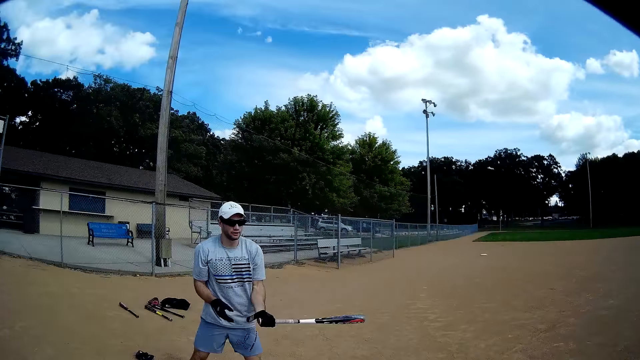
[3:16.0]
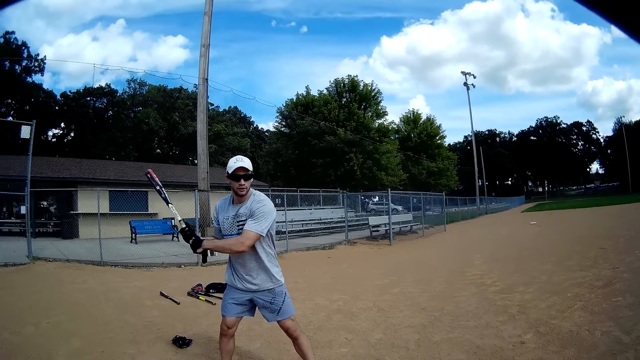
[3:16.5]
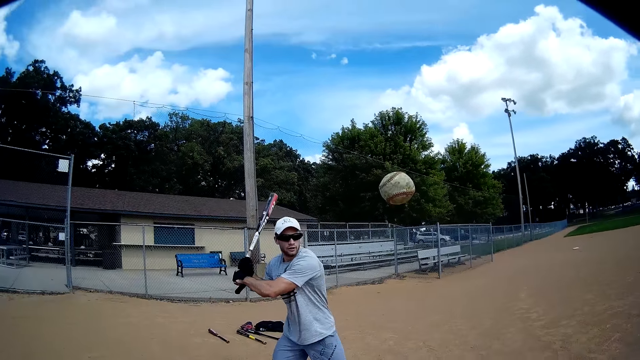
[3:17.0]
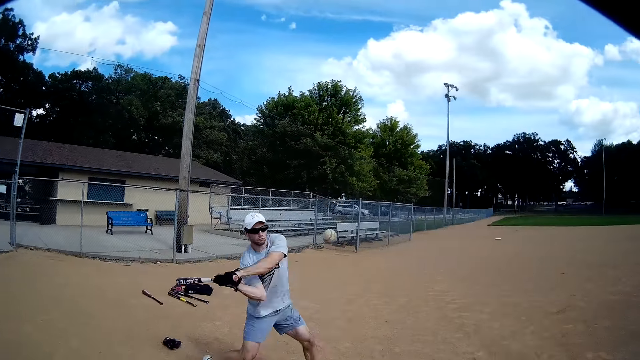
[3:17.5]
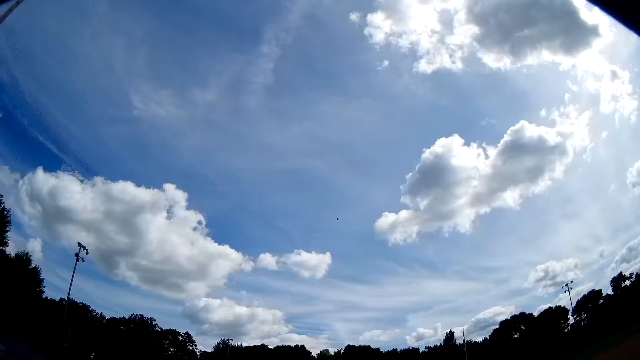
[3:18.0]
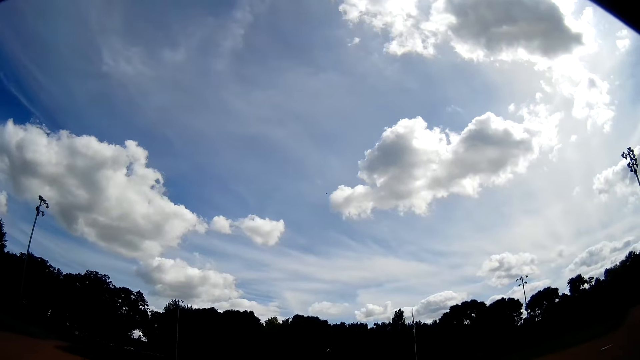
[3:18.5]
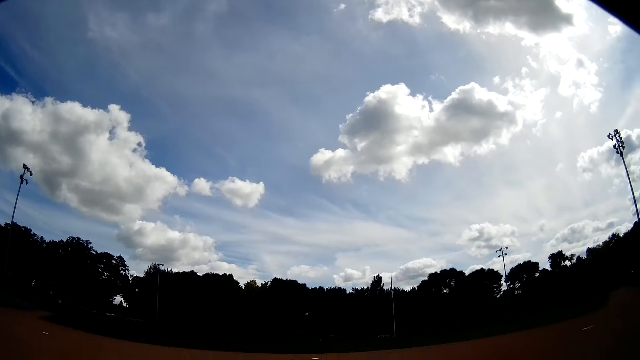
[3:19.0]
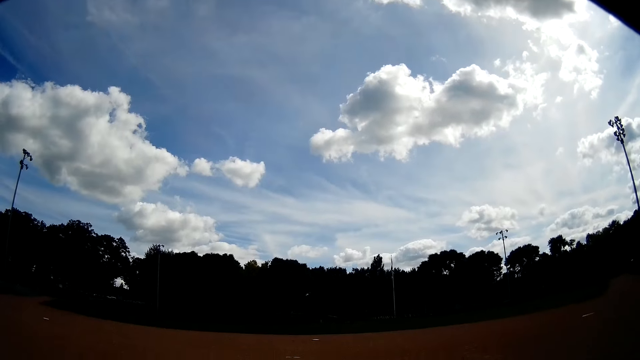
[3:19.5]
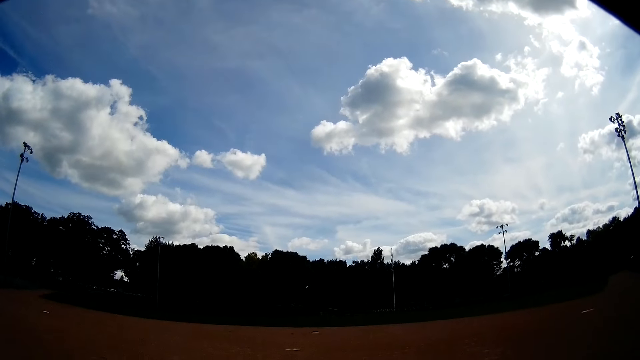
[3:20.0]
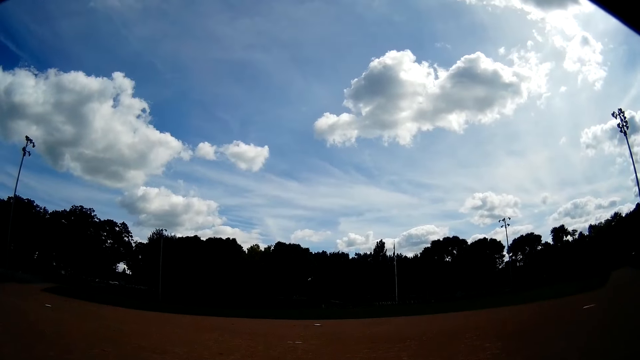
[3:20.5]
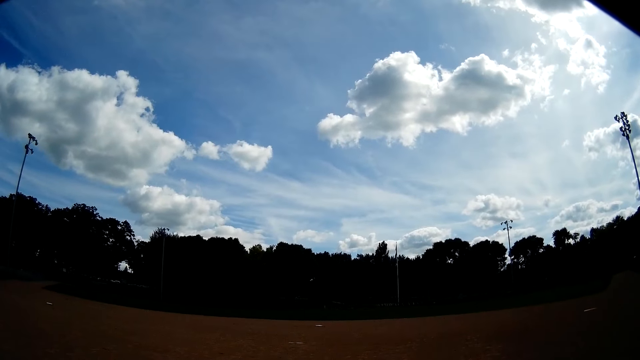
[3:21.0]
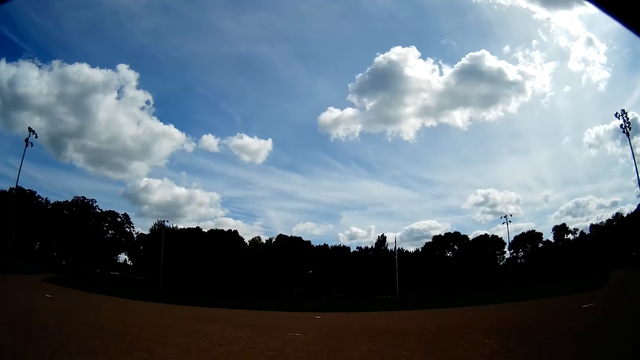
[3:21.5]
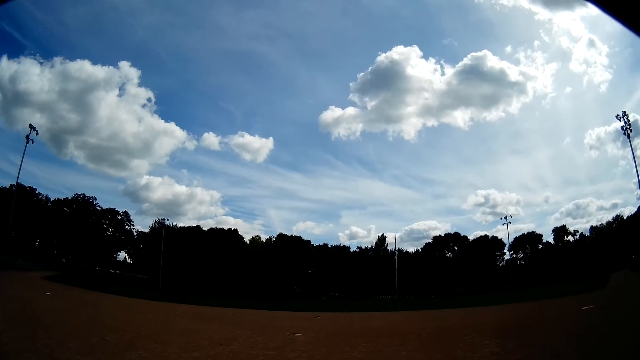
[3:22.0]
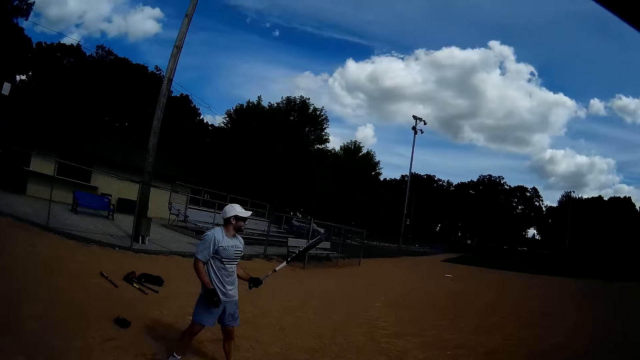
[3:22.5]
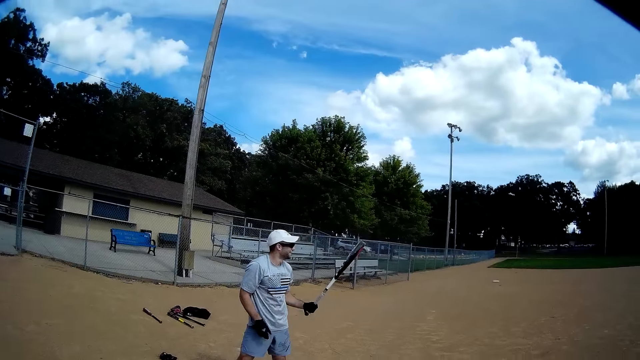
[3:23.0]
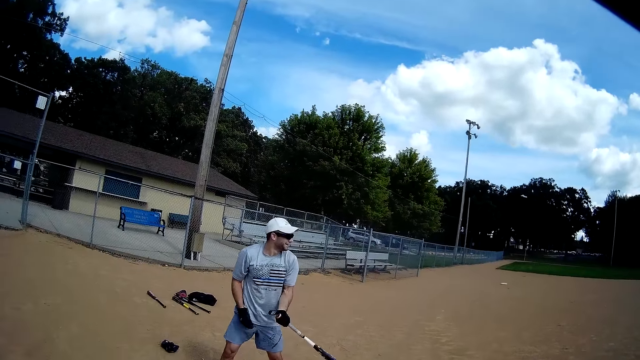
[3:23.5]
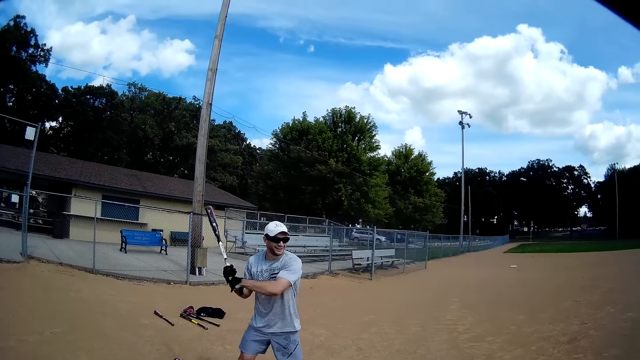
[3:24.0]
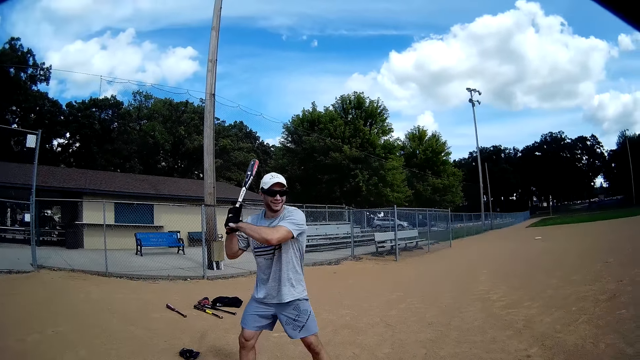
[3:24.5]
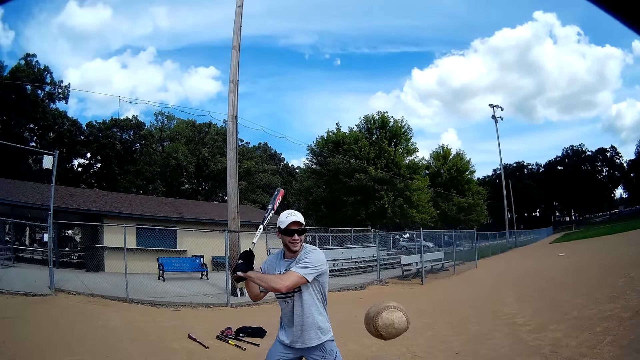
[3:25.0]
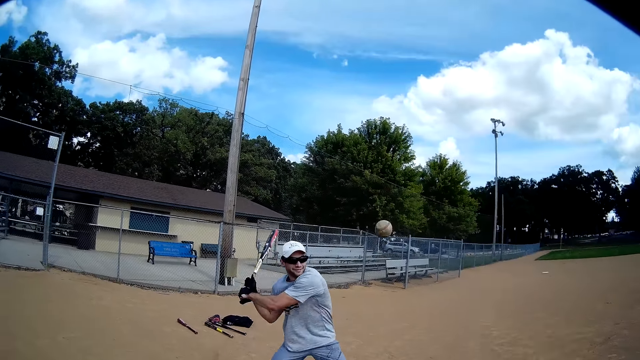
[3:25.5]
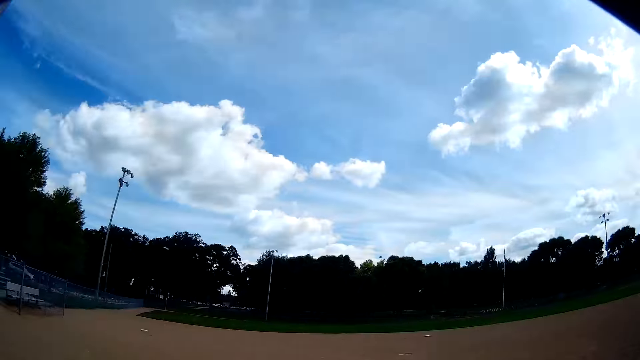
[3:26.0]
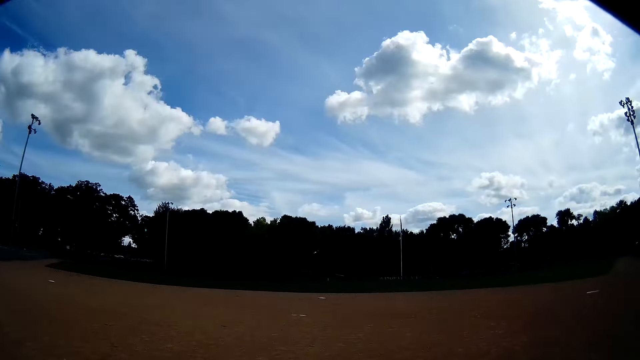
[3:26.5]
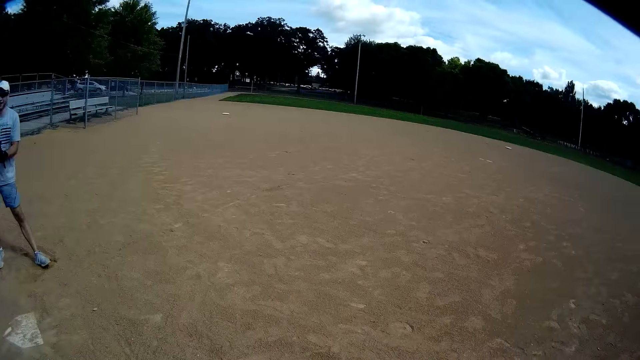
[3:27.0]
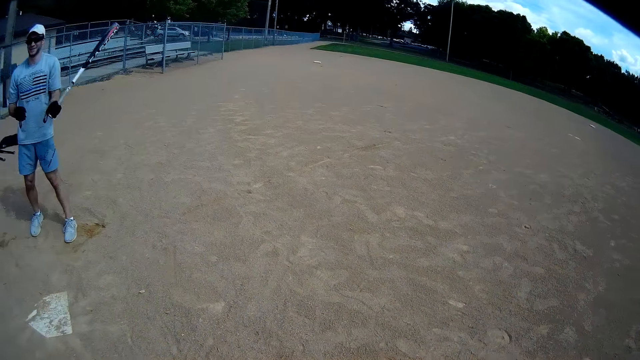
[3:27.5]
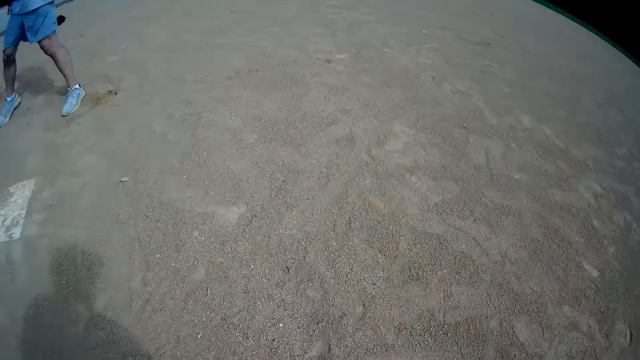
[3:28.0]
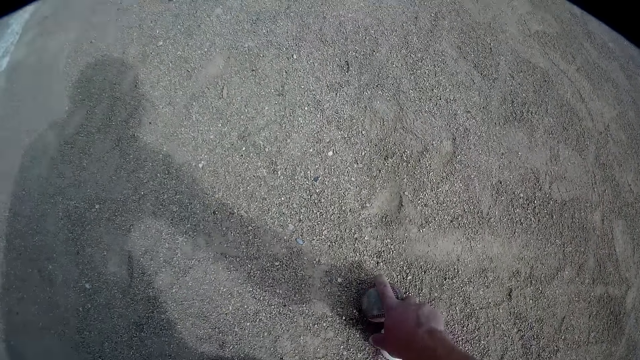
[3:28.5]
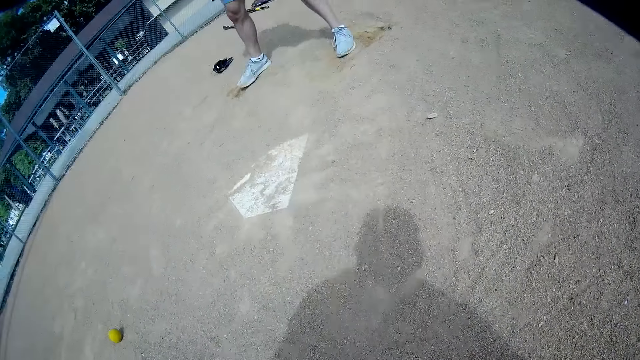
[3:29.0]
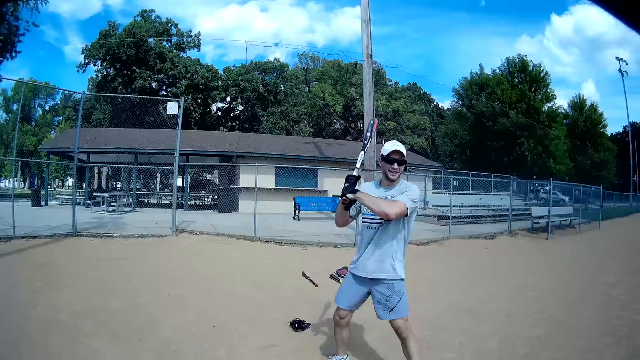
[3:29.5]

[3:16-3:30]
A man swings the baseball bat, holds the baseball bat with both hands, and lifts the baseball bat. The camera wearer passes a baseball to the man. The man hits the baseball with the baseball bat. The man holds the baseball bat. The man swings the baseball bat, holds the baseball bat with both hands, and lifts the baseball bat. The camera wearer passes a baseball to the man. The man hits the baseball with the baseball bat. The camera wearer looks at the baseball. The man holds the baseball bat and swings the baseball bat. The camera wearer picks up a baseball from the ground with his right hand.

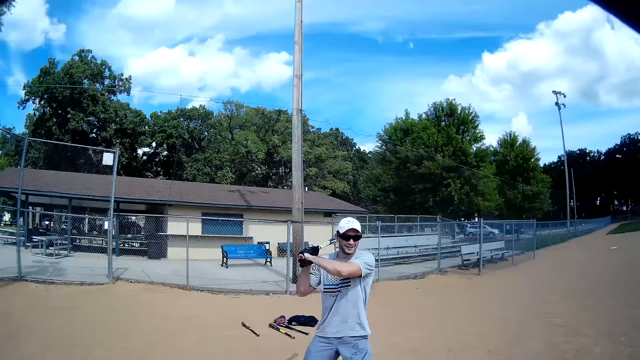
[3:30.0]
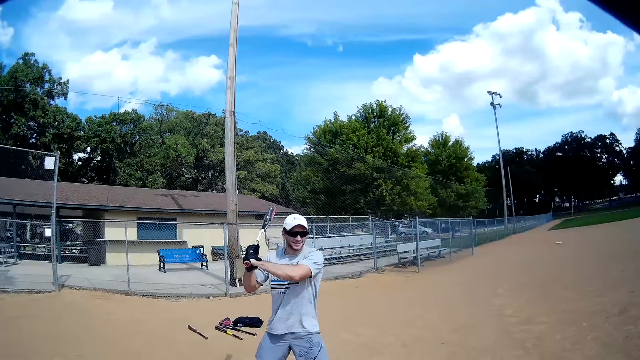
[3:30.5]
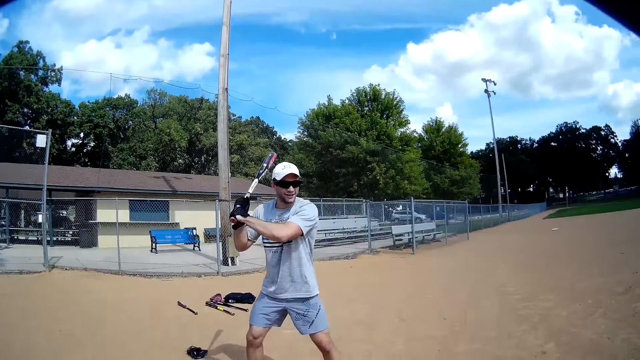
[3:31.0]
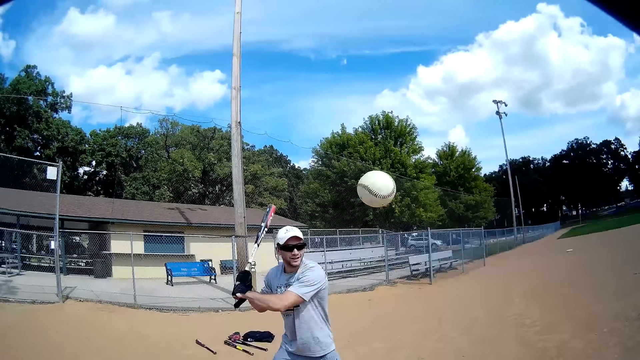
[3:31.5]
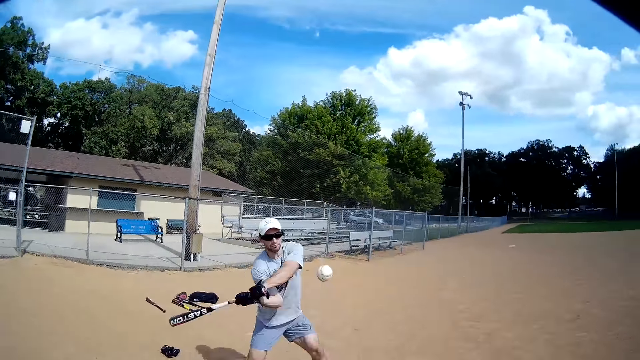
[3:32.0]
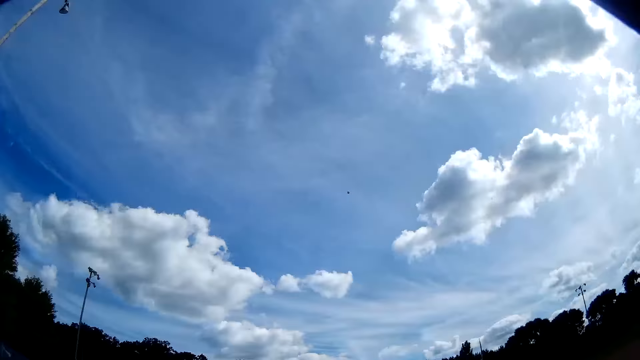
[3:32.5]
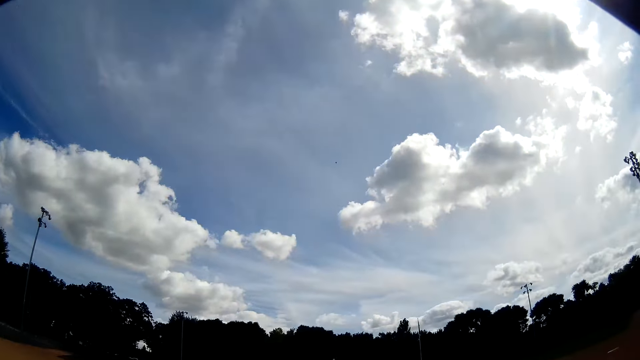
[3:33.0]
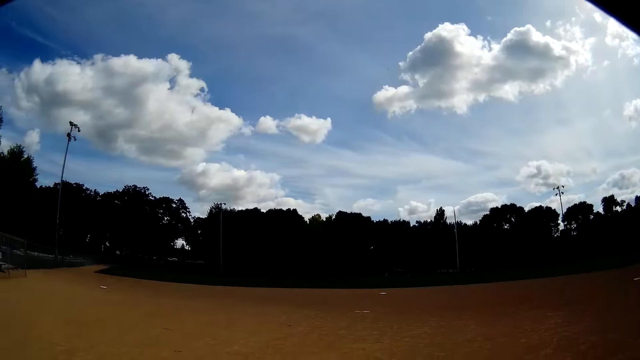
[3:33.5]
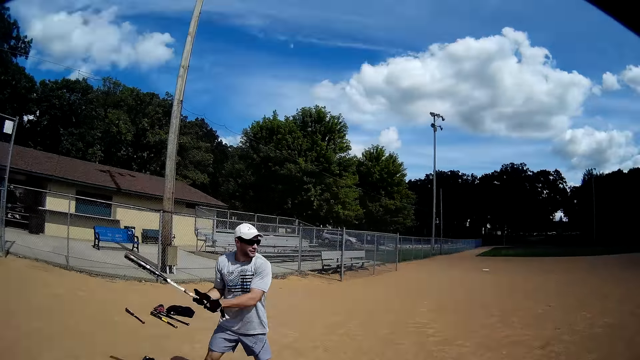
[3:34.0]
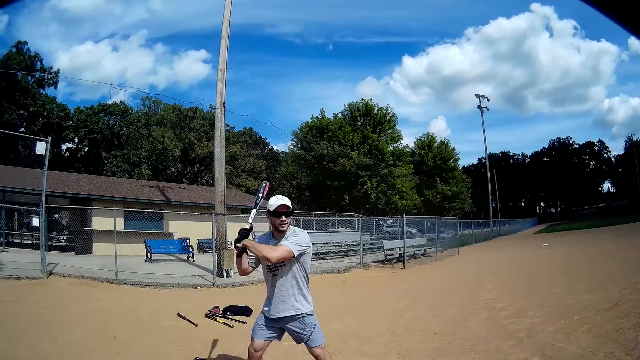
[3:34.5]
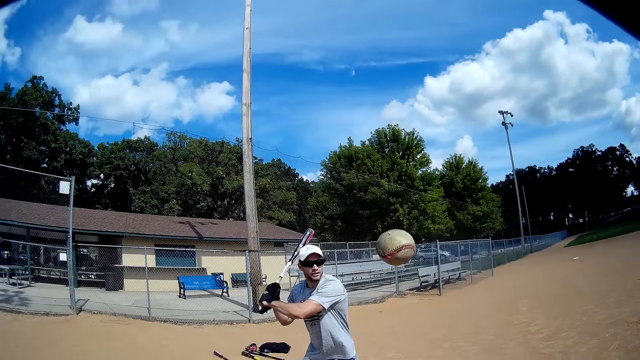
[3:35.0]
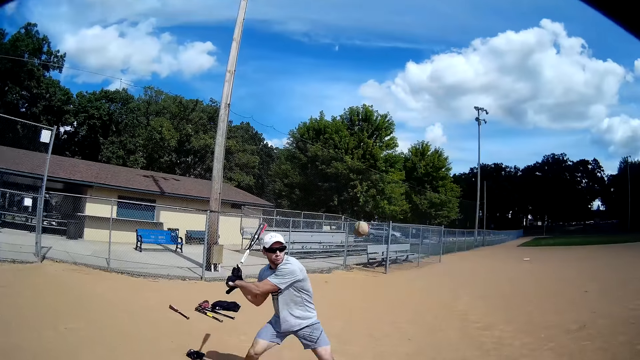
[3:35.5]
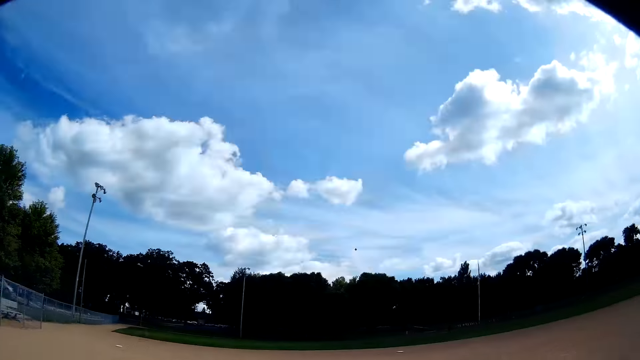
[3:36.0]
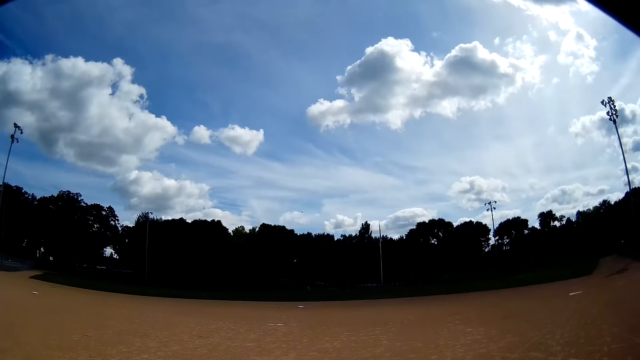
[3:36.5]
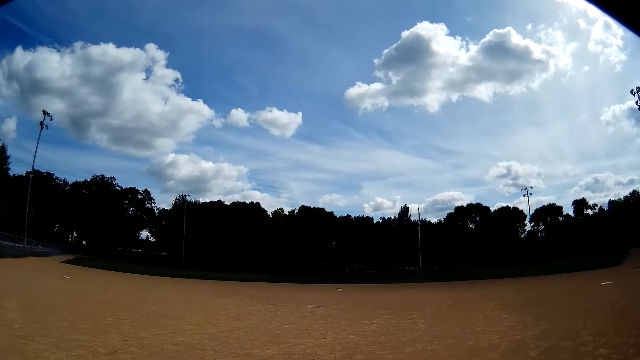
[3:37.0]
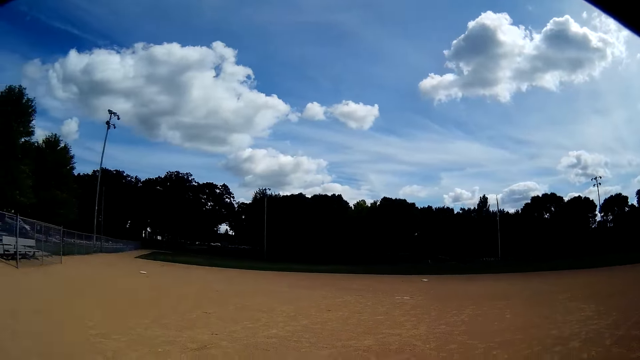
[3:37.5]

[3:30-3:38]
A man holds the baseball bat with both hands and lifts the baseball bat. The camera wearer passes a baseball to the man. The man hits the baseball with the baseball bat. The man lifts the baseball bat. The camera wearer passes a baseball to the man. The man hits the baseball with the baseball bat.
